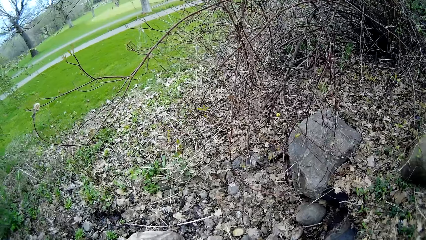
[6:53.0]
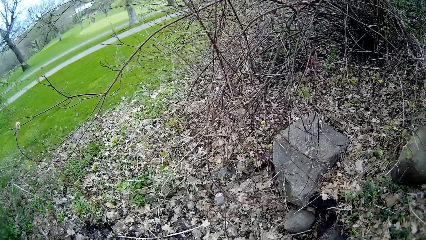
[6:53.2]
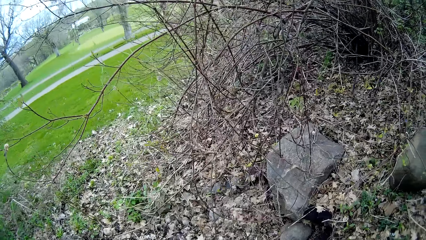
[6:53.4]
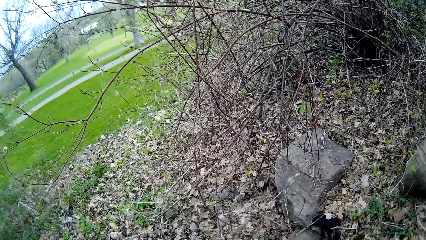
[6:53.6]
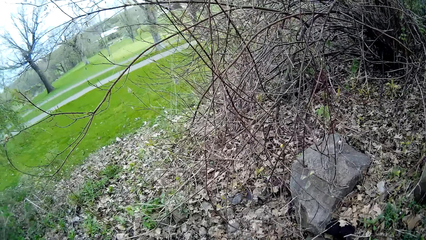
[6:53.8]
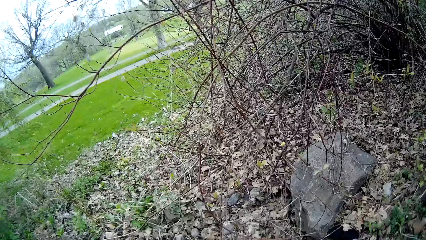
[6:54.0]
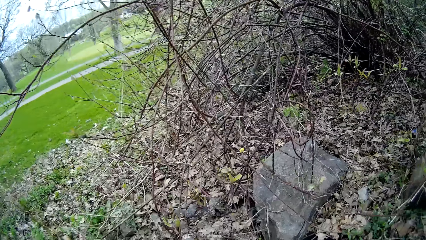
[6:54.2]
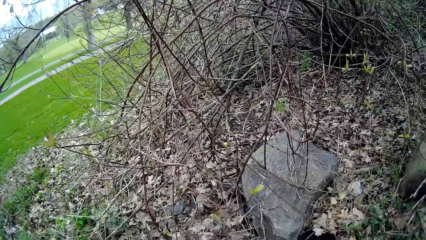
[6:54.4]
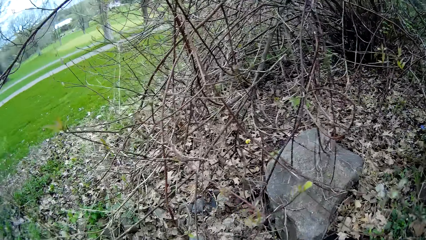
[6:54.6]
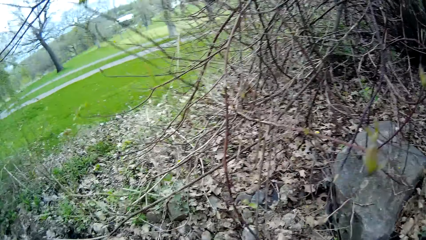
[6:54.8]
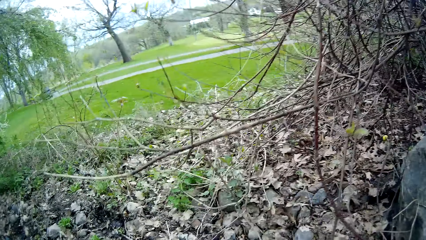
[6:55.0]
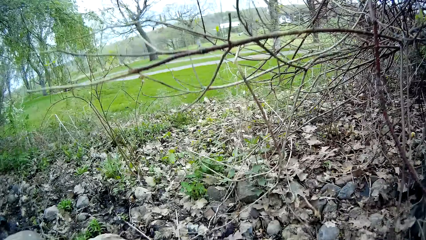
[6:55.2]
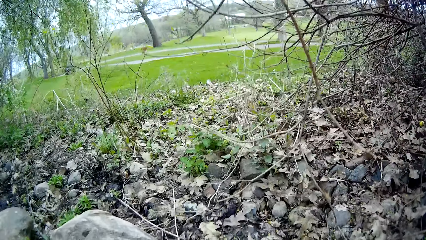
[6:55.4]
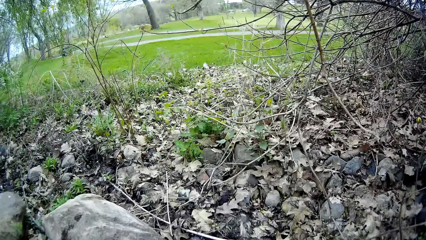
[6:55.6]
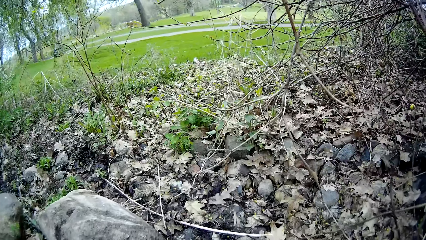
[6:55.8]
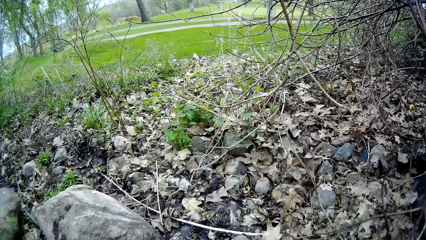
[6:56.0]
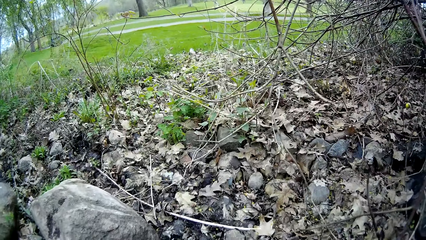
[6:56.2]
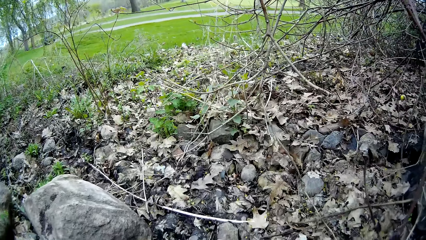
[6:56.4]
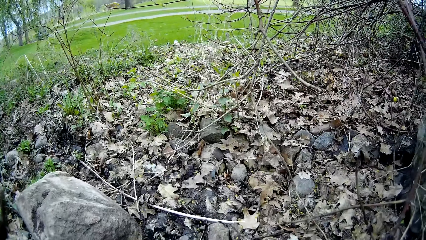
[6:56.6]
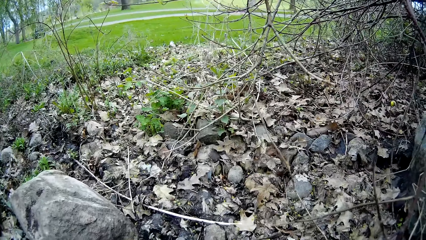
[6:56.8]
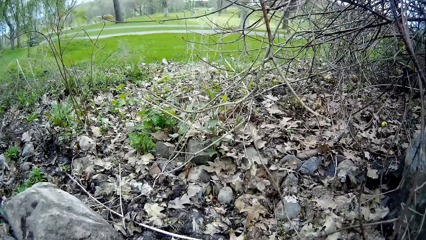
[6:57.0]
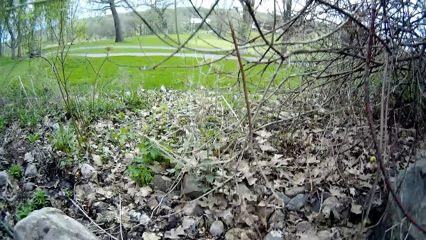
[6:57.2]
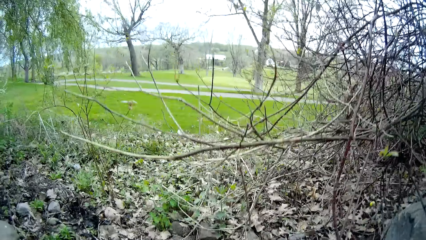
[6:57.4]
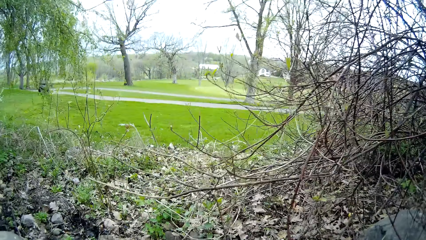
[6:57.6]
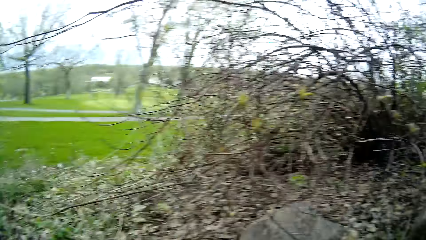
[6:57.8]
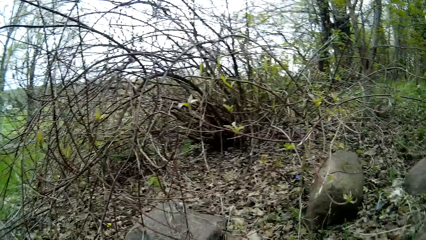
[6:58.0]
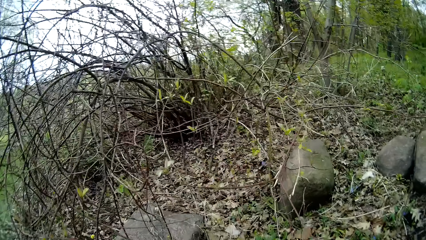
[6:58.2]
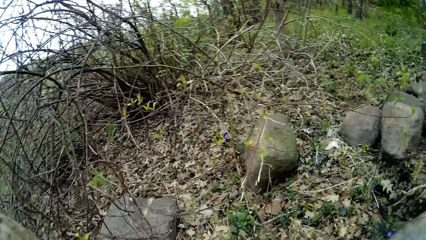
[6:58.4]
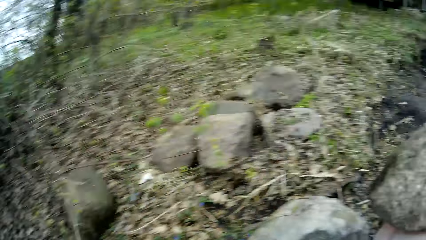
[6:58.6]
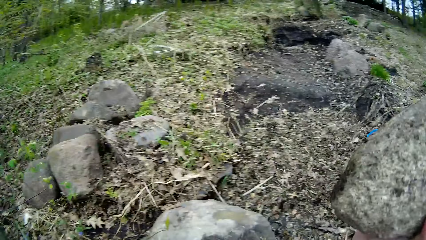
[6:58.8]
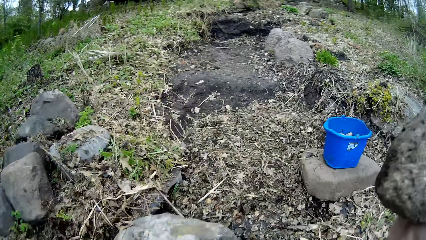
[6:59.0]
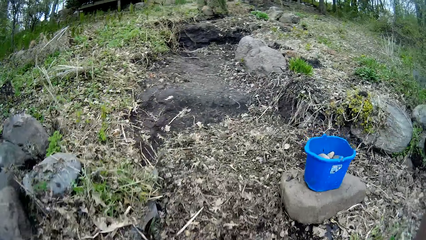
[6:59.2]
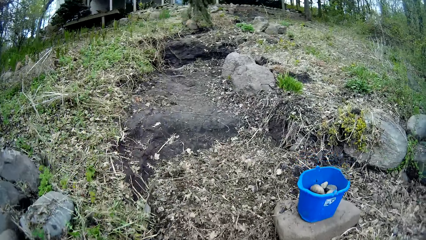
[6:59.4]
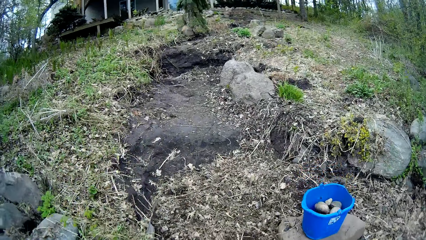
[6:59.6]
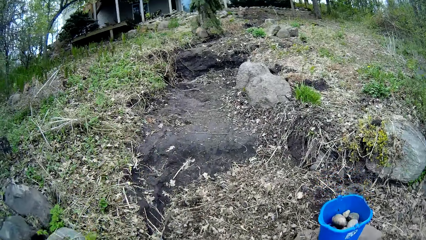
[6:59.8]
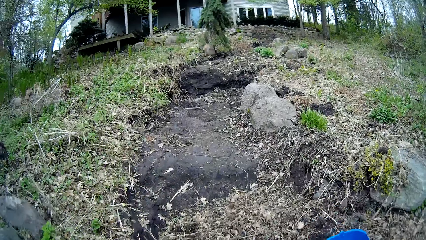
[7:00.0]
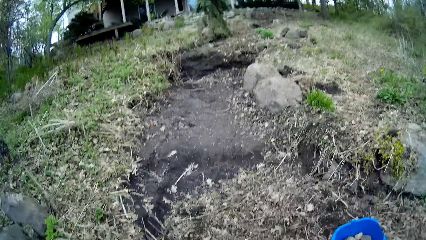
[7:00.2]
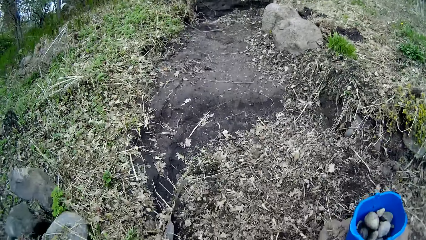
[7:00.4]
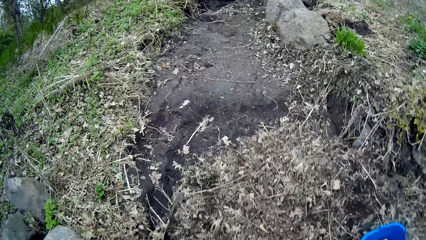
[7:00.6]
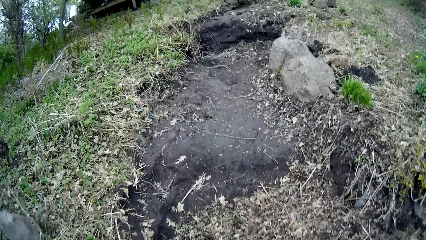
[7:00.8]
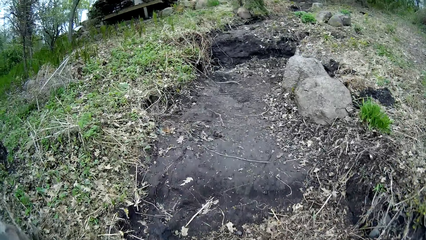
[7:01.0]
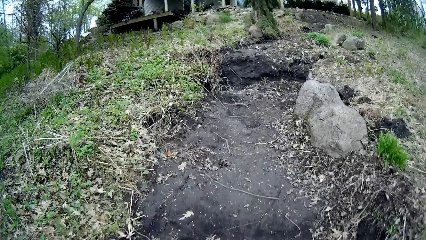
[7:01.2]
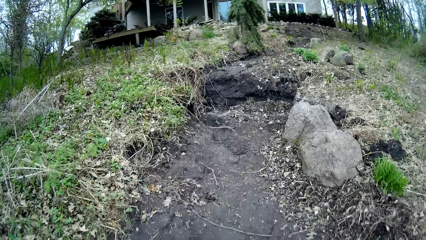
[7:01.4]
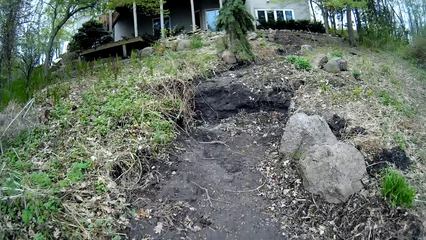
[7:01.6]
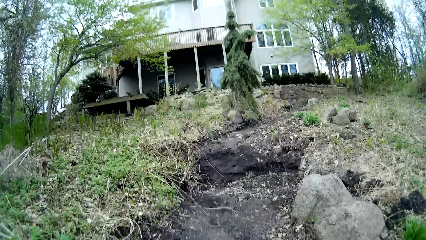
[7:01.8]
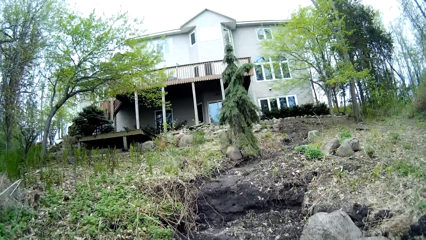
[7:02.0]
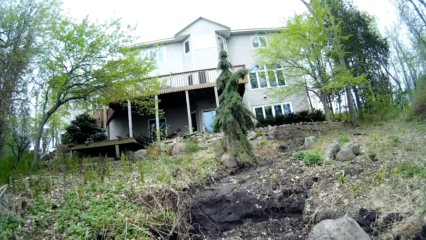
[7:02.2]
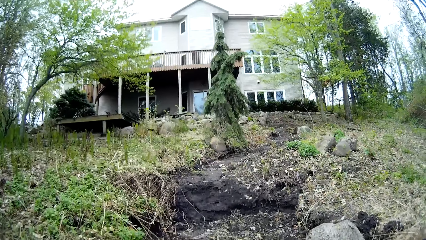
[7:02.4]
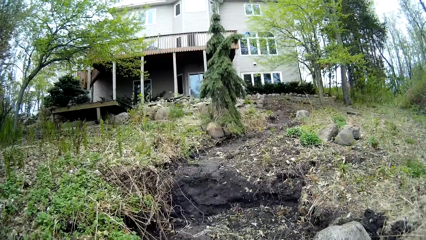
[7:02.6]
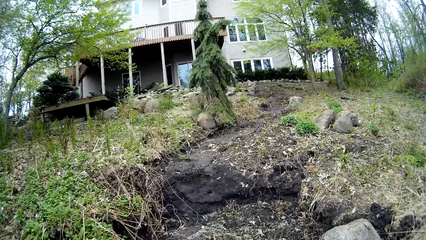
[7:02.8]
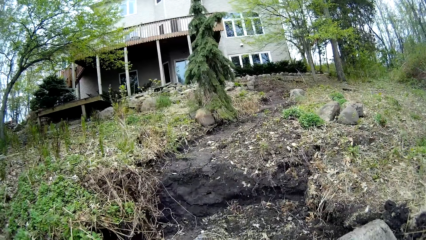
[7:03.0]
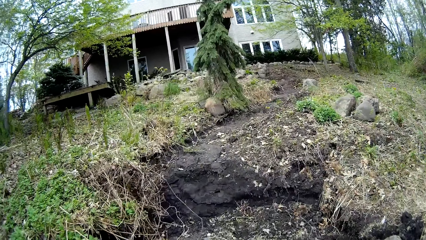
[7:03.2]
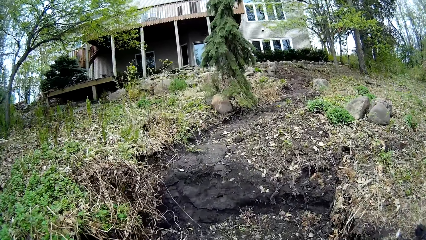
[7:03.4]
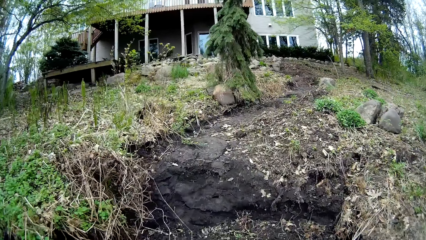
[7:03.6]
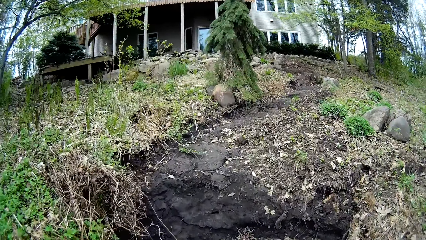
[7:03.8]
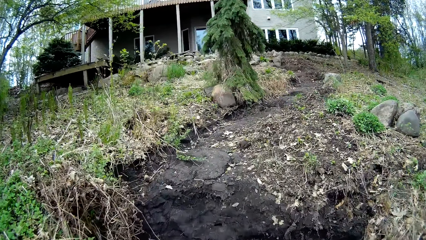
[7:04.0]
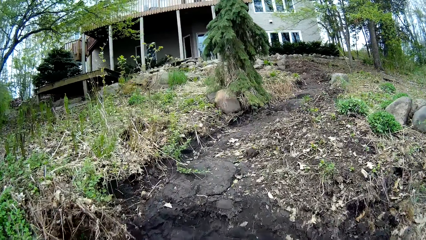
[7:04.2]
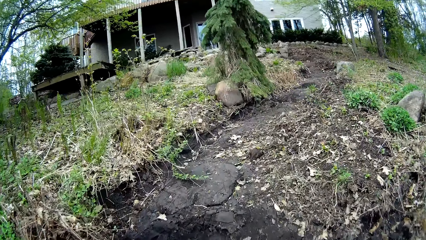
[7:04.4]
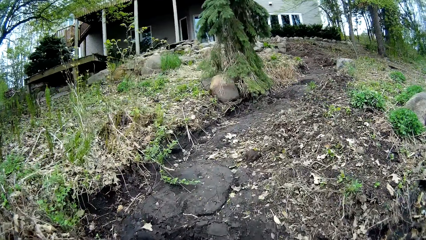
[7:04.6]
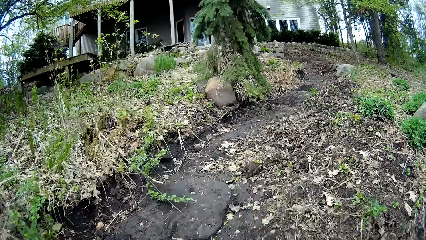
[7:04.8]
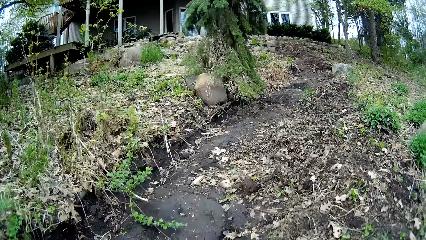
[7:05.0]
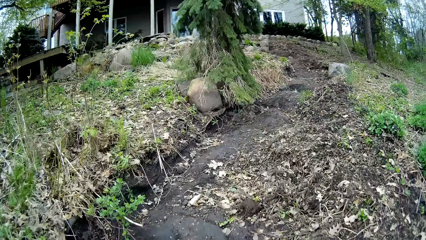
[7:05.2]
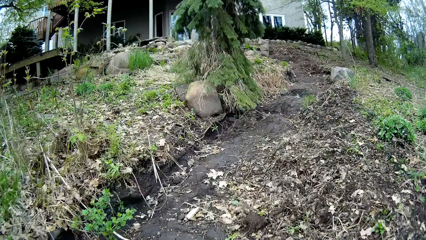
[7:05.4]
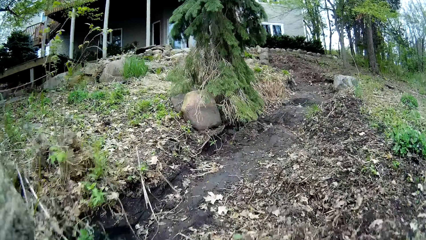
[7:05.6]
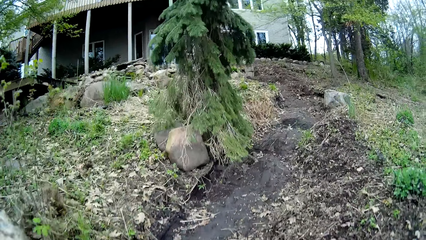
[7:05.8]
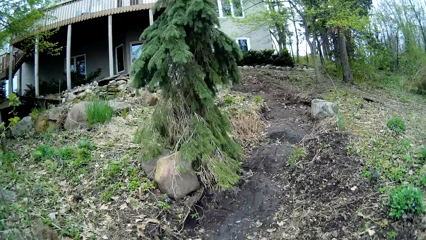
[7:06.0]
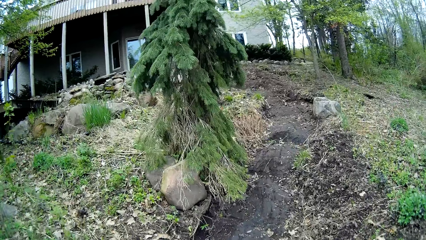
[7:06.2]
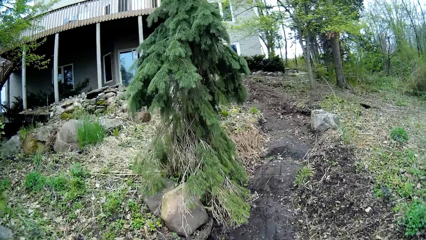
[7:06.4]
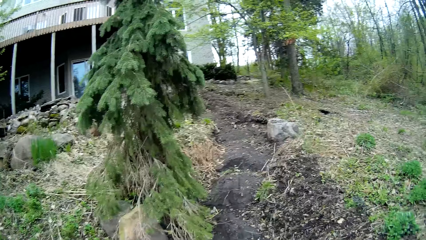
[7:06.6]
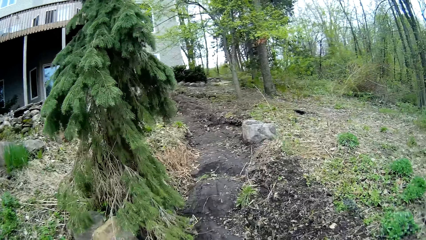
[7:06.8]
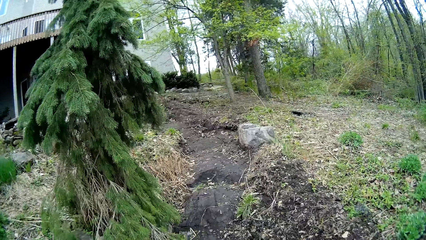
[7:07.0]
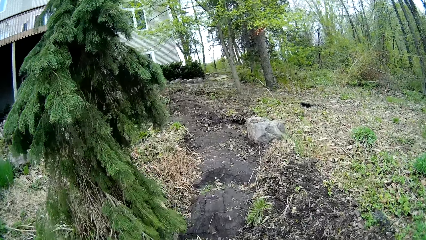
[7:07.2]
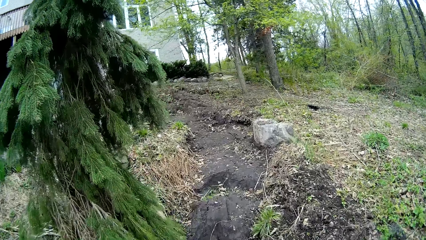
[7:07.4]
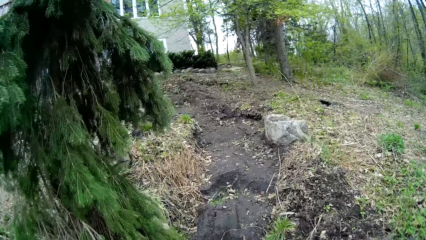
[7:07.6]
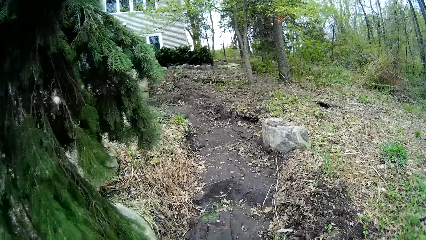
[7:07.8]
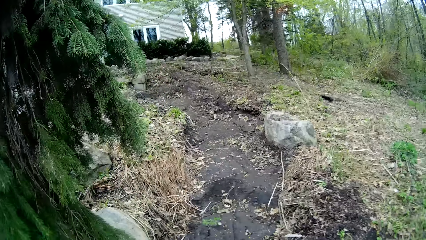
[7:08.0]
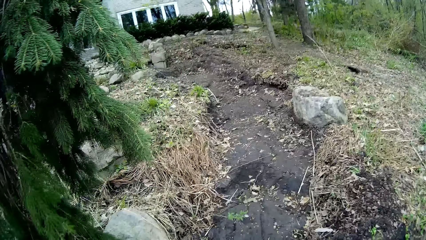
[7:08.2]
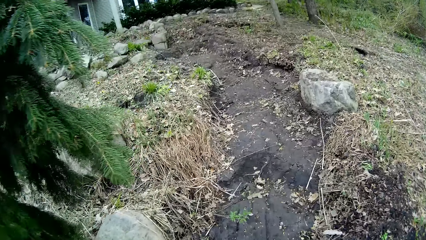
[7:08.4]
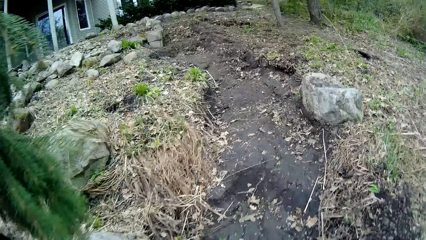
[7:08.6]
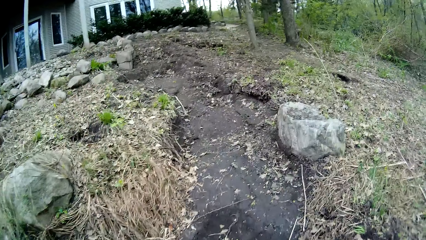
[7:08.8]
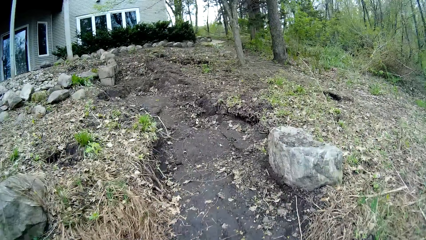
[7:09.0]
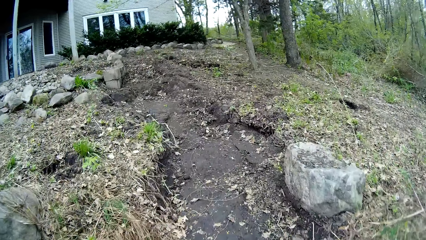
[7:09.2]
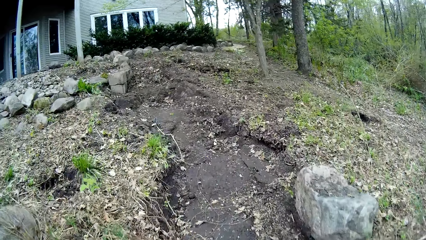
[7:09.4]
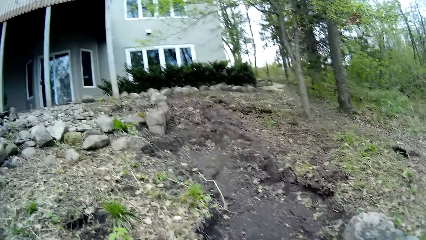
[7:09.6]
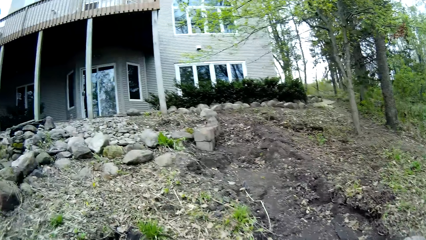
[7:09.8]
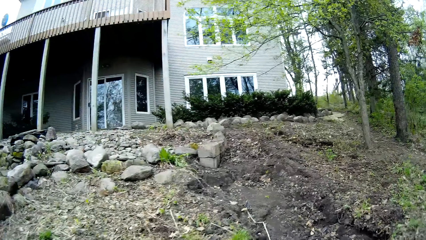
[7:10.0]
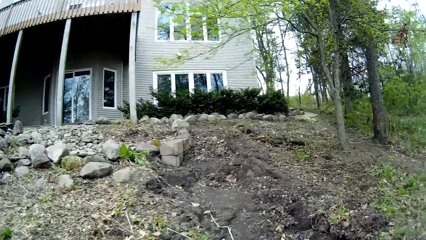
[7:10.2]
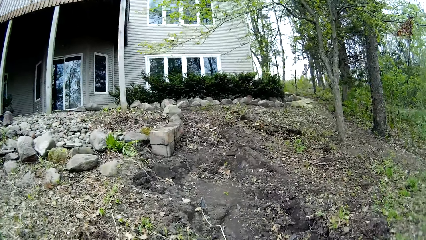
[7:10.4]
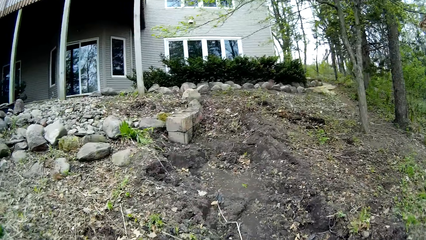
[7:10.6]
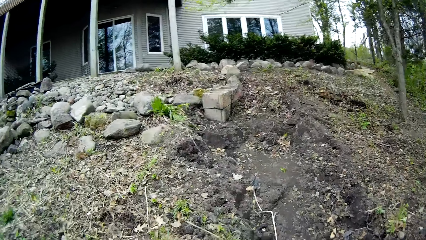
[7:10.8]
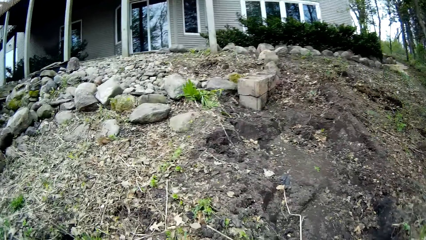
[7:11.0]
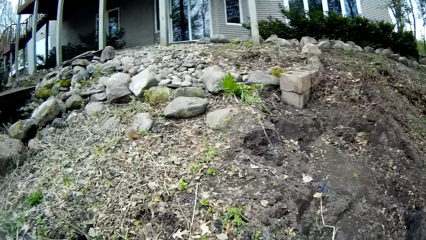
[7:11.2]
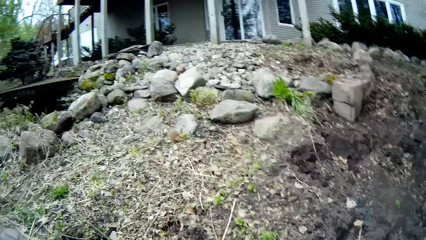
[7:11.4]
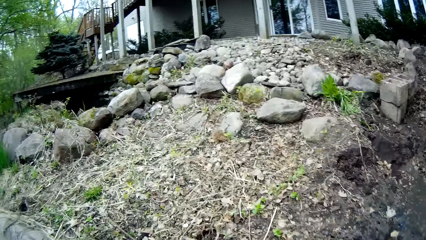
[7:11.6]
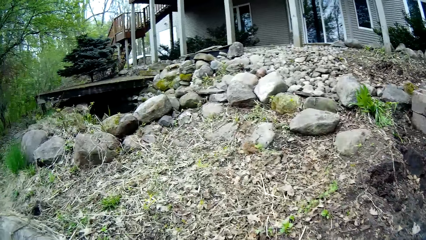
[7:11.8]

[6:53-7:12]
The camera wearer bends down. They walk to the shrub from the end of the pathway.
